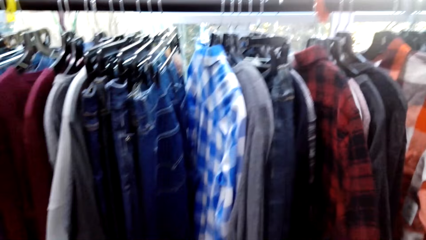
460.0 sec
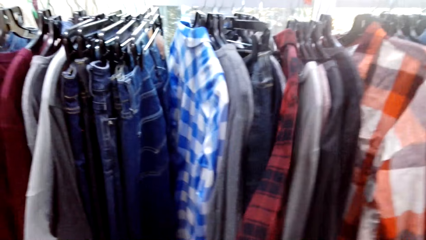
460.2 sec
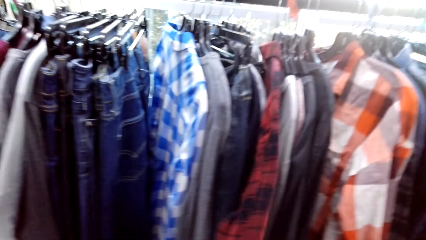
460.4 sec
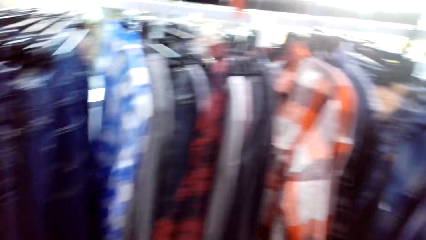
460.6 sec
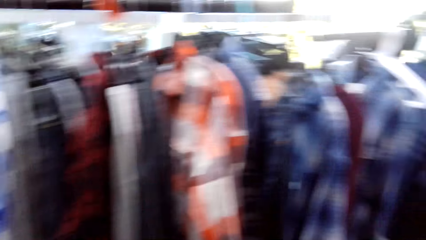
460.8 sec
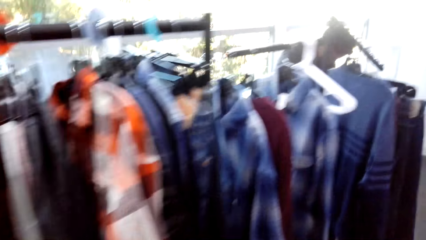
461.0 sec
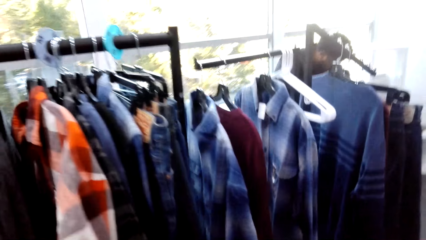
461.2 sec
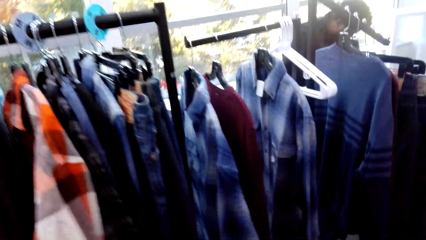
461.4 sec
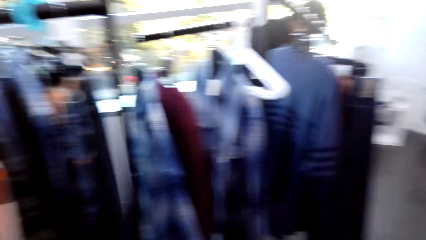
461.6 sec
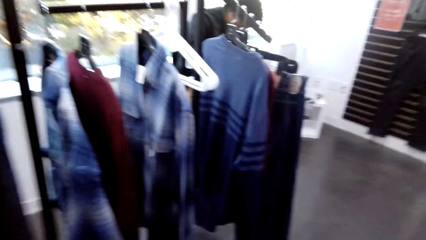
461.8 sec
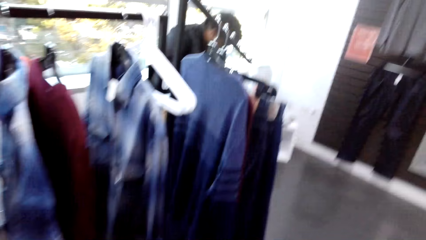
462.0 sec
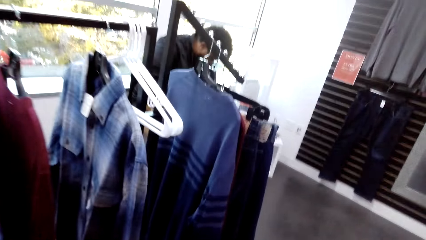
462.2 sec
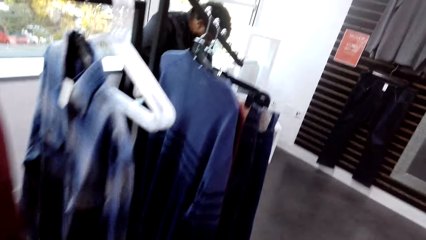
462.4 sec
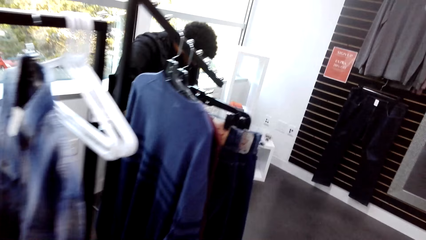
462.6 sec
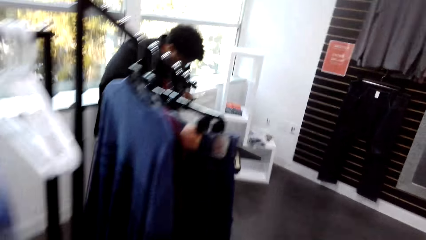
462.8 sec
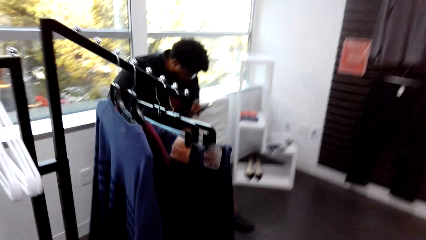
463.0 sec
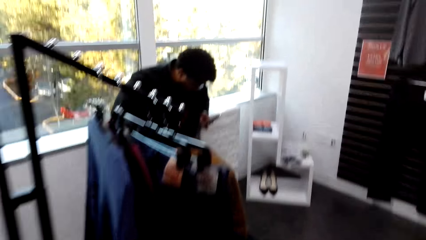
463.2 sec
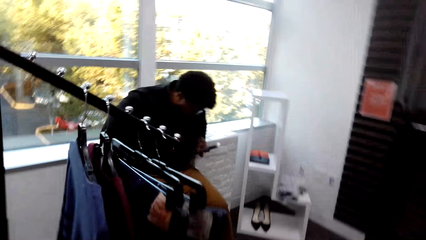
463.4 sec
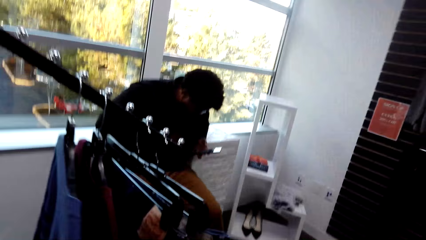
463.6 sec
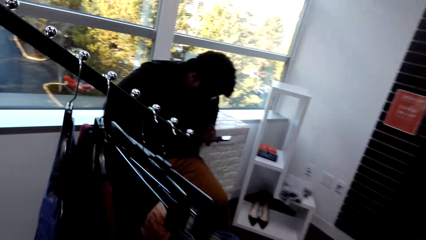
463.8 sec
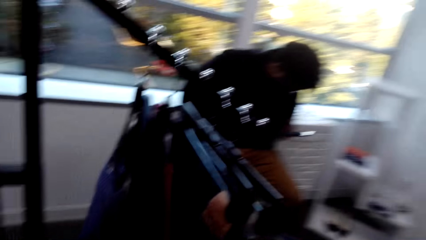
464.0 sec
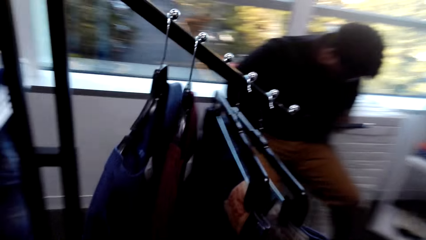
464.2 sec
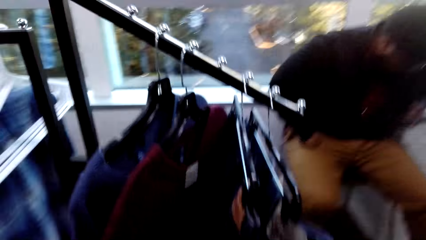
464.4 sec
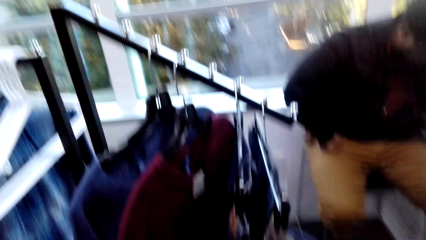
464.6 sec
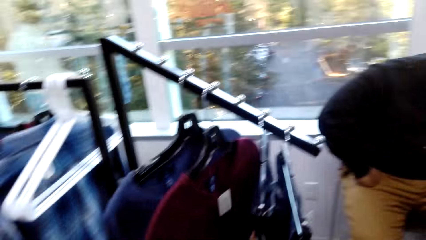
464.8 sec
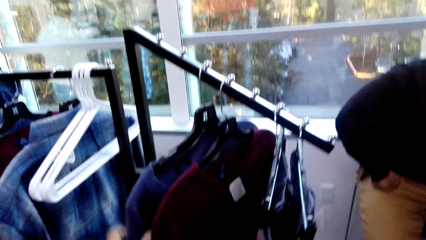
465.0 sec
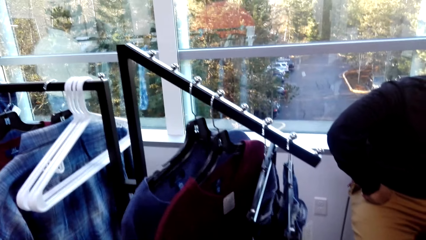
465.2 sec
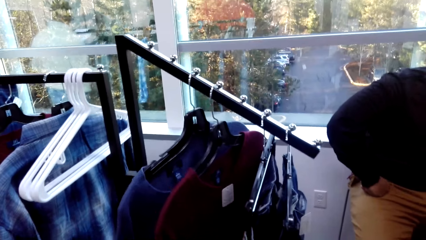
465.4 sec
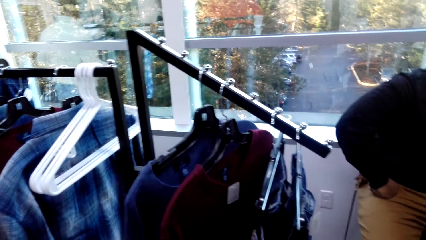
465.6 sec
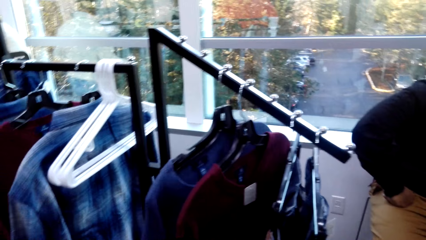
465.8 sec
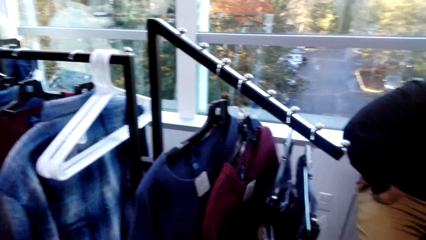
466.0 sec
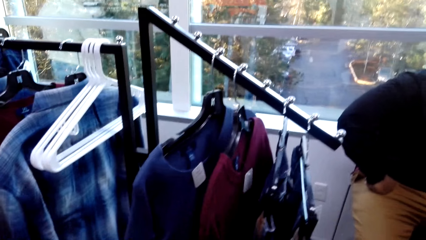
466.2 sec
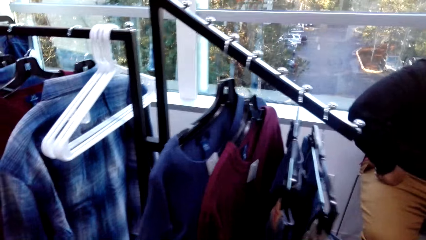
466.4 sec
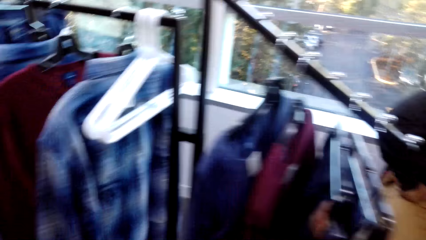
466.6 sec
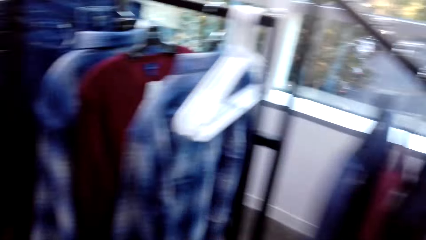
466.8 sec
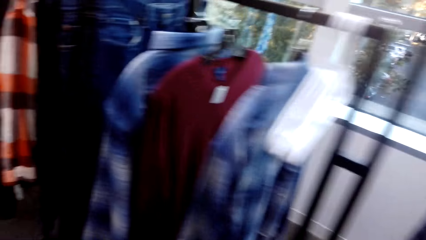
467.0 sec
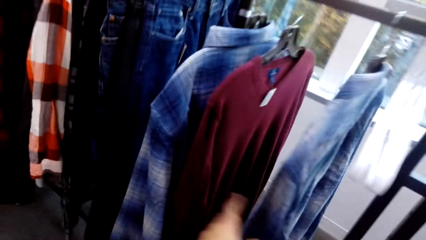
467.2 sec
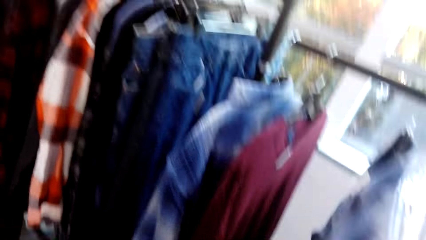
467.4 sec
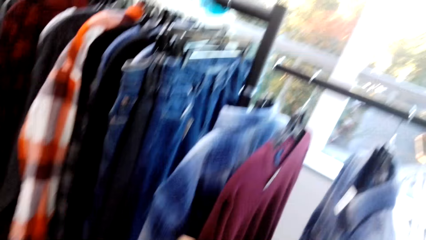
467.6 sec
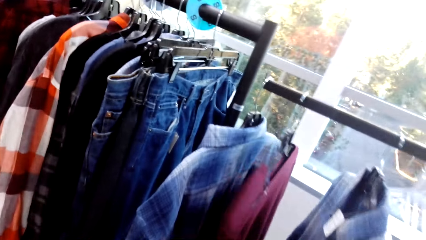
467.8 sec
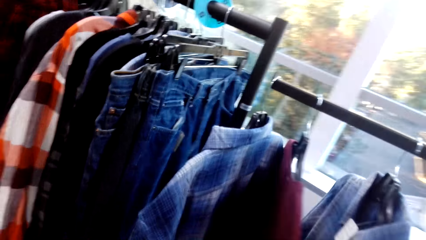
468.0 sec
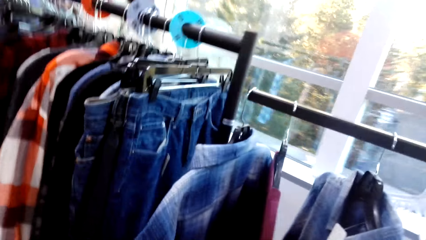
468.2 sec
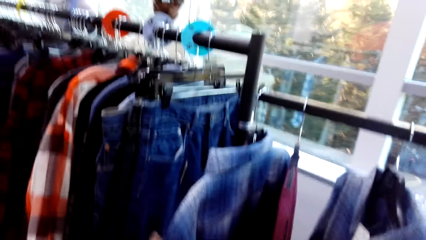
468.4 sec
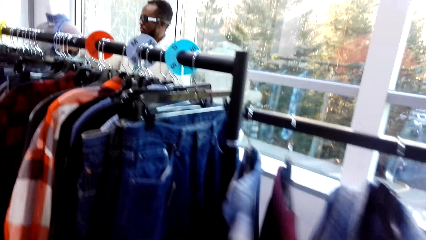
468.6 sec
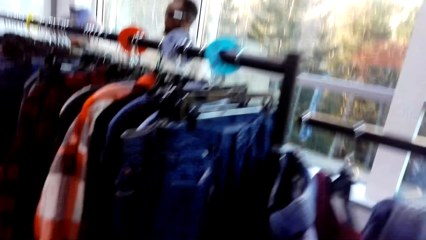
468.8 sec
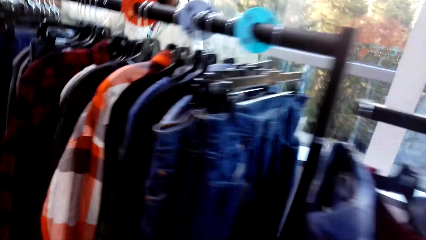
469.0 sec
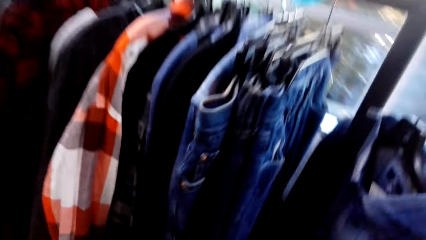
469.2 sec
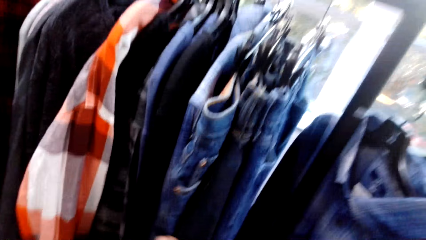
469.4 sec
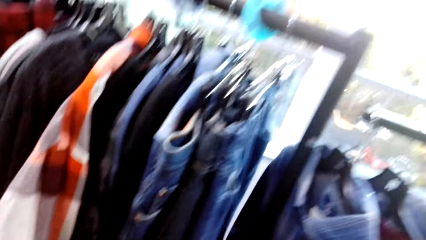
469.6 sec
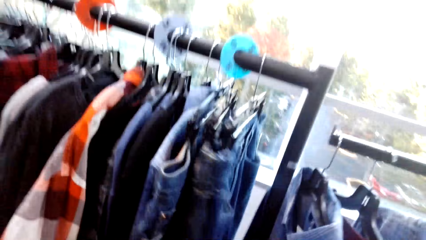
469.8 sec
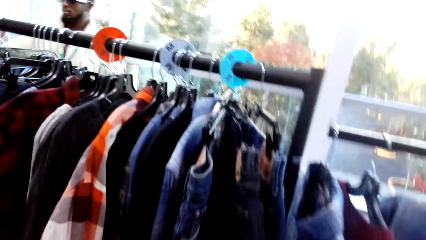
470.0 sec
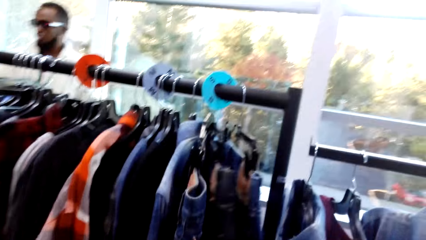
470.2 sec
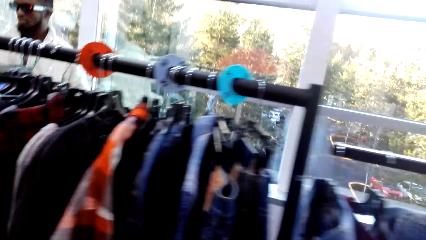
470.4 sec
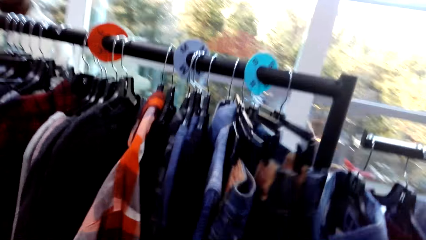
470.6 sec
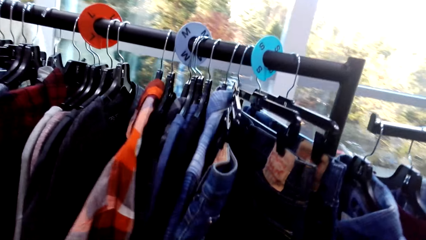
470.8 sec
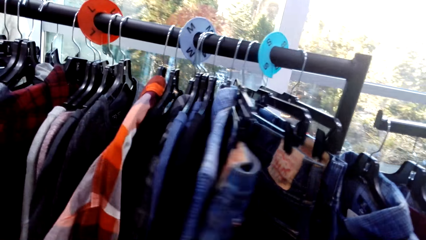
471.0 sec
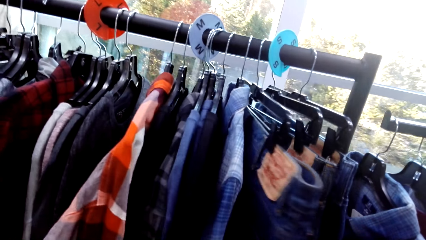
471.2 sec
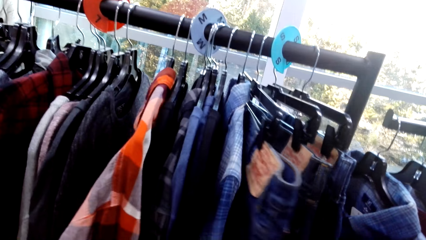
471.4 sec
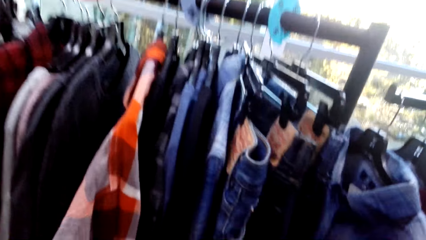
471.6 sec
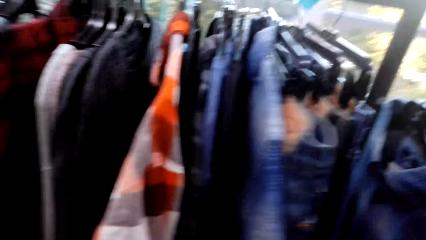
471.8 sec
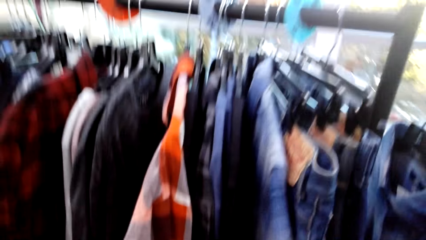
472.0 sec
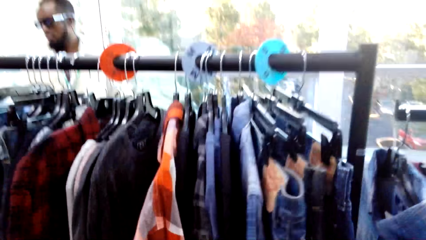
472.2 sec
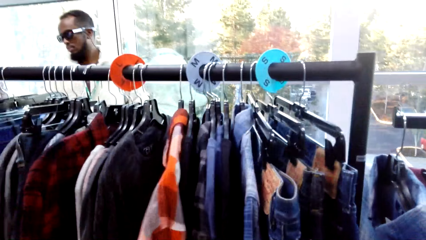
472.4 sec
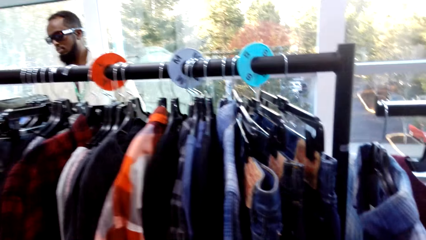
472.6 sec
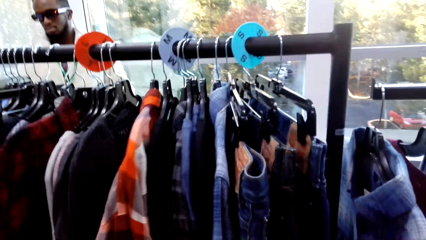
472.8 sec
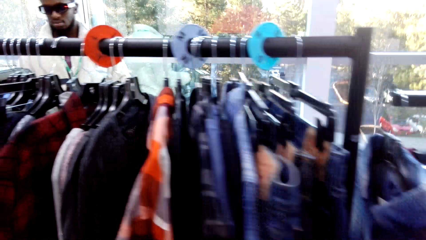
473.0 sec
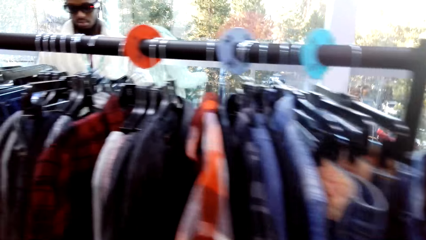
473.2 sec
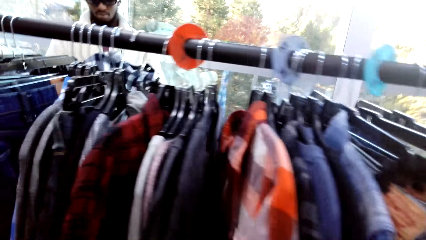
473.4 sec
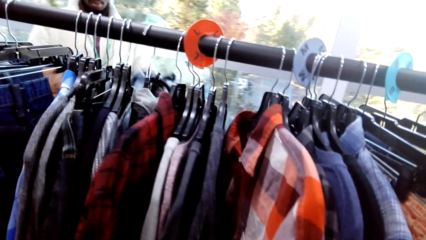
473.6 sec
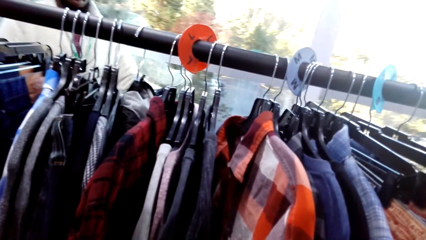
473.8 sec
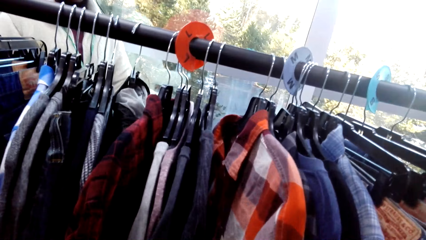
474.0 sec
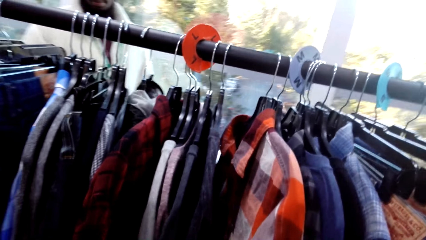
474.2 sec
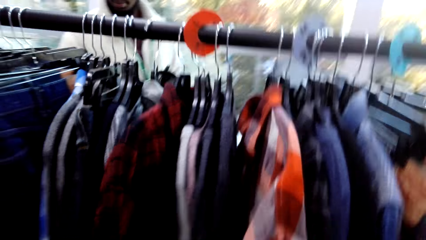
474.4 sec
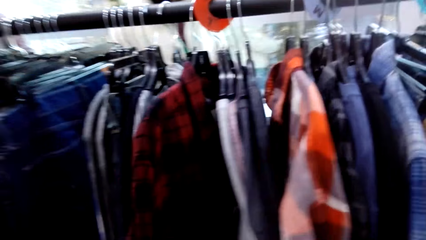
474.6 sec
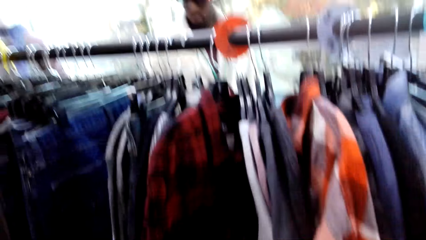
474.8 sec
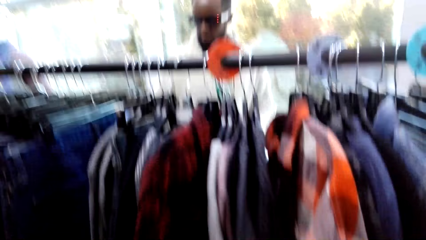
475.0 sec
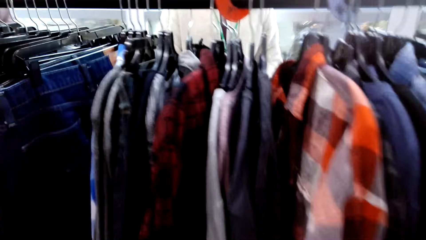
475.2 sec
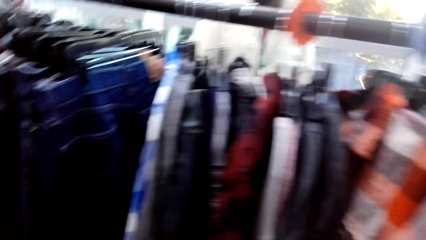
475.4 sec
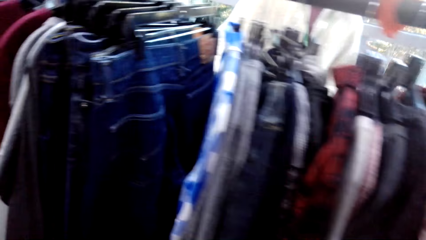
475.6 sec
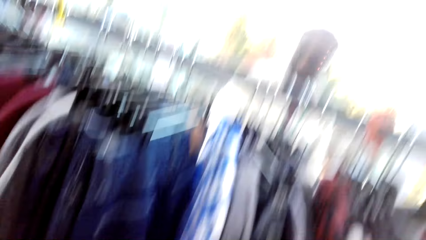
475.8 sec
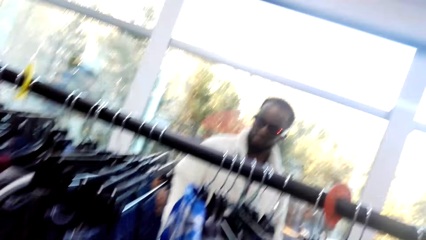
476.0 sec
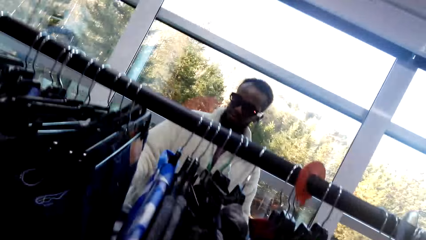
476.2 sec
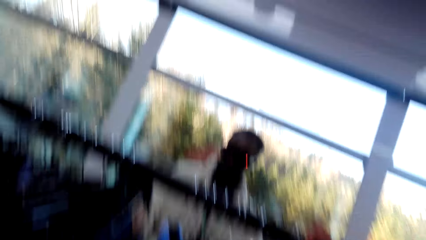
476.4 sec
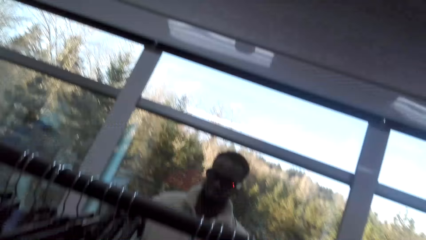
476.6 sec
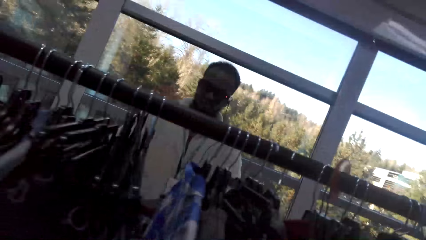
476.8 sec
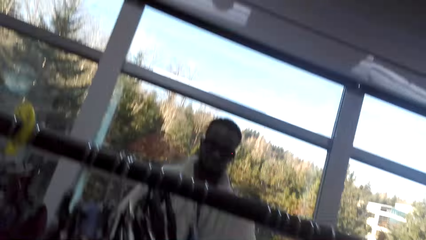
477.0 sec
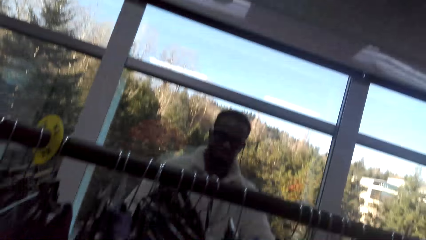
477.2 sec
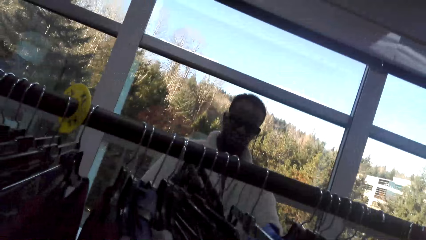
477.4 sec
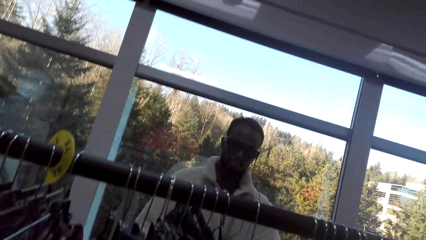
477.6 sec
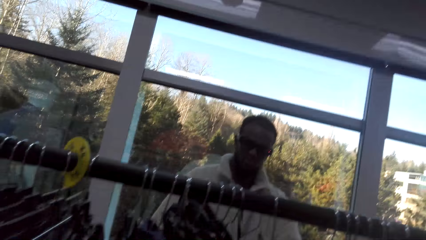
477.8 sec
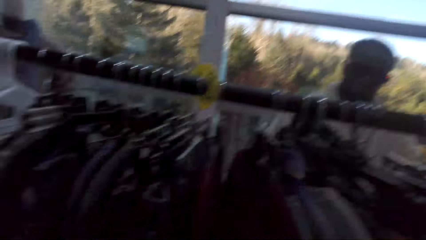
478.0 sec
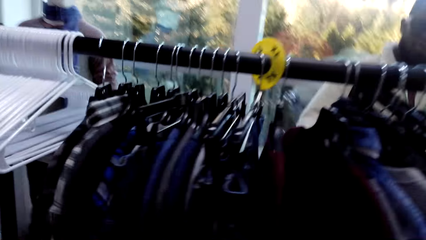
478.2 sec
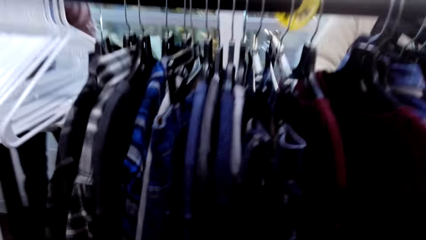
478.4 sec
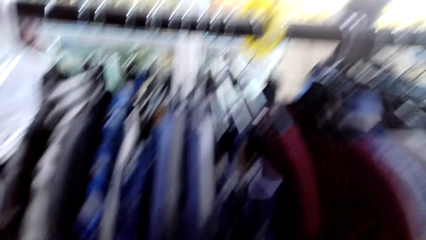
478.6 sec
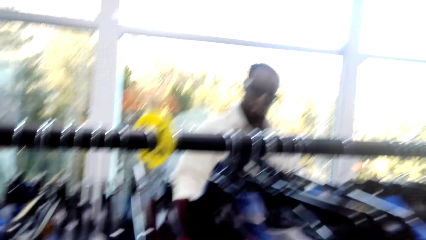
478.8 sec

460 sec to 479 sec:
A person holds a phone with the right hand. The camera wearer holds a cloth on a rack. Another person holds cloths on the rack.
